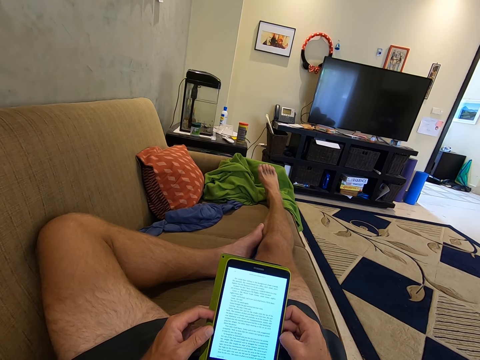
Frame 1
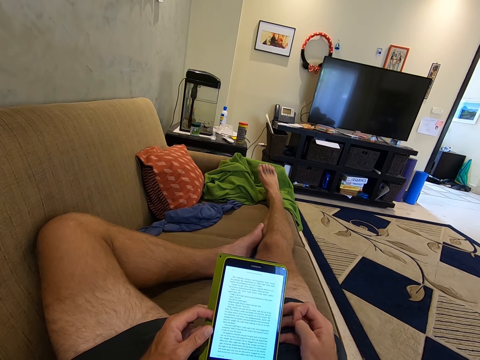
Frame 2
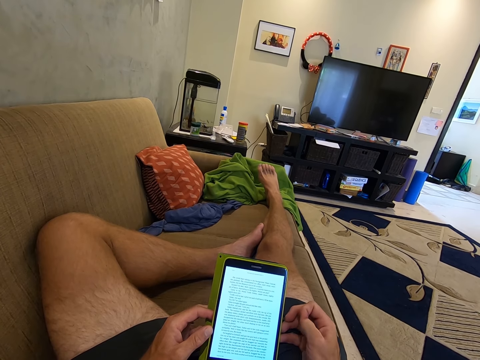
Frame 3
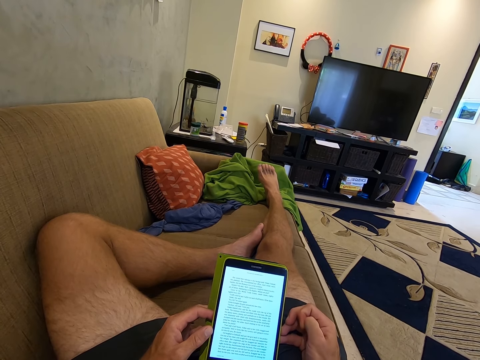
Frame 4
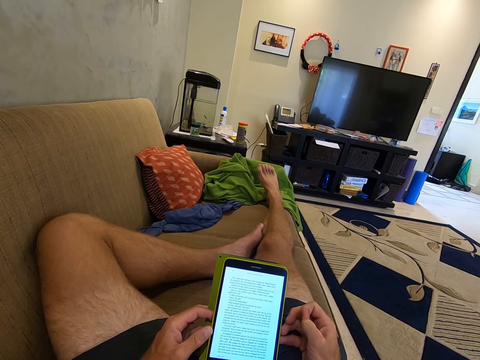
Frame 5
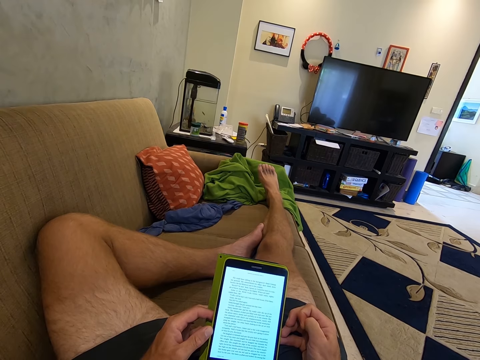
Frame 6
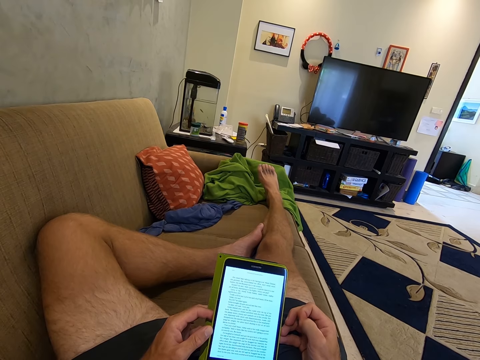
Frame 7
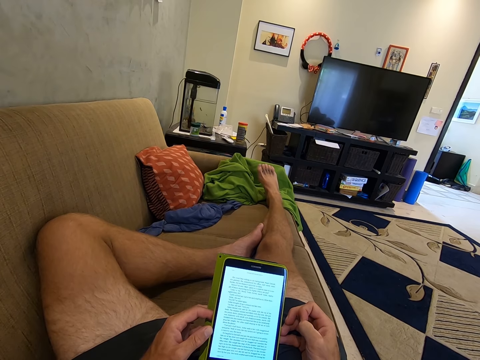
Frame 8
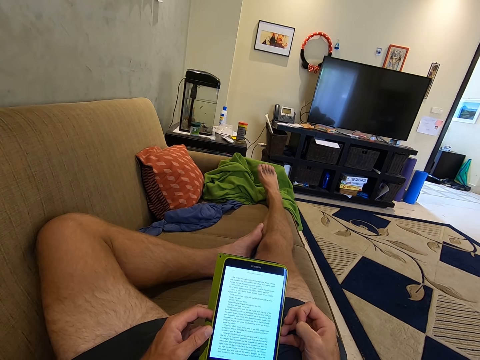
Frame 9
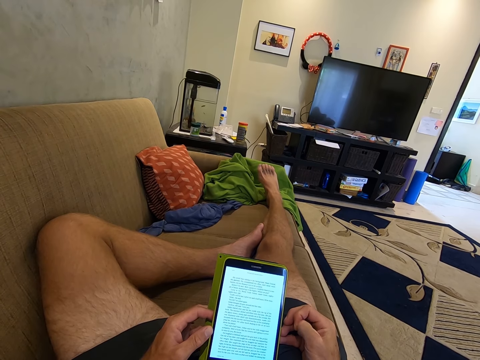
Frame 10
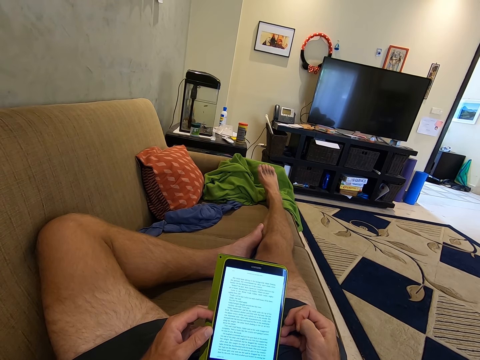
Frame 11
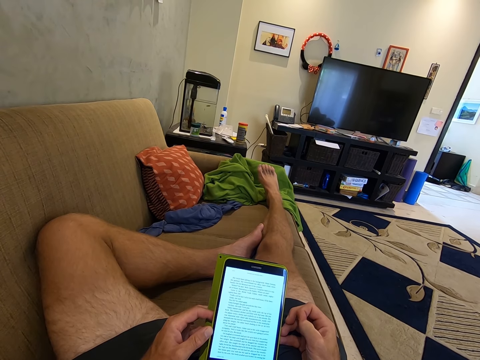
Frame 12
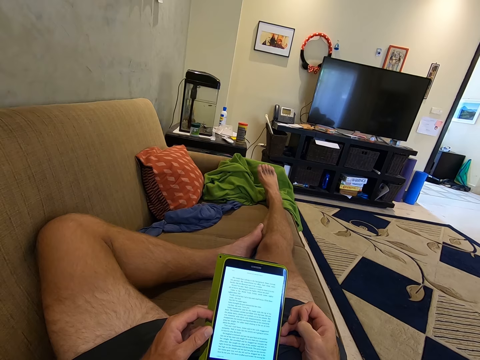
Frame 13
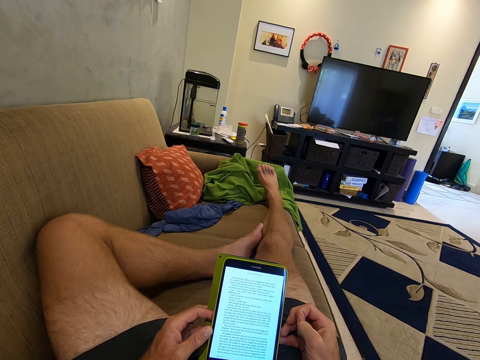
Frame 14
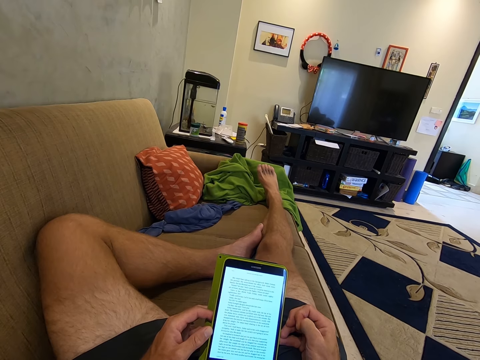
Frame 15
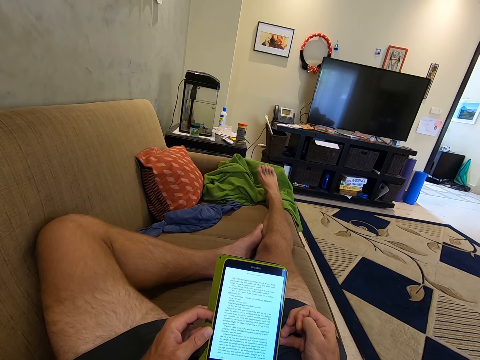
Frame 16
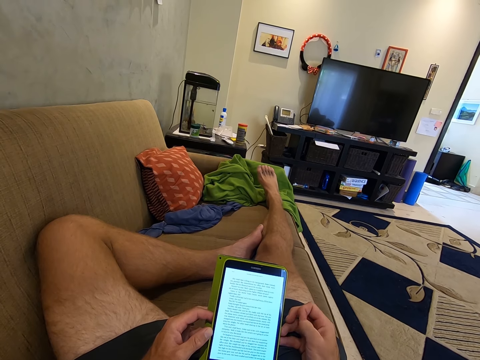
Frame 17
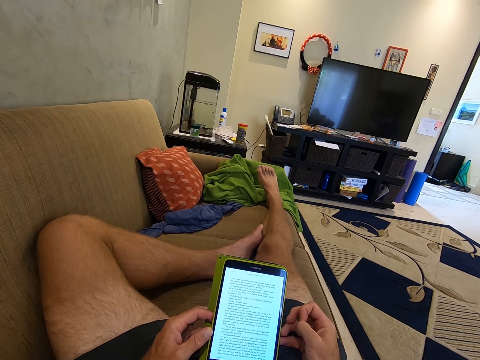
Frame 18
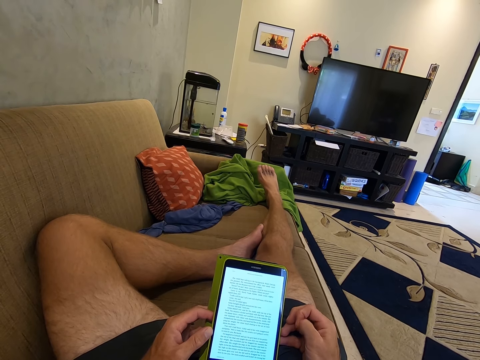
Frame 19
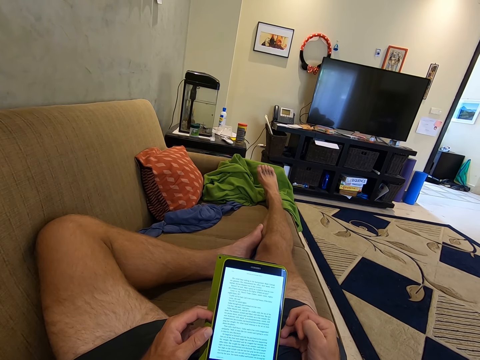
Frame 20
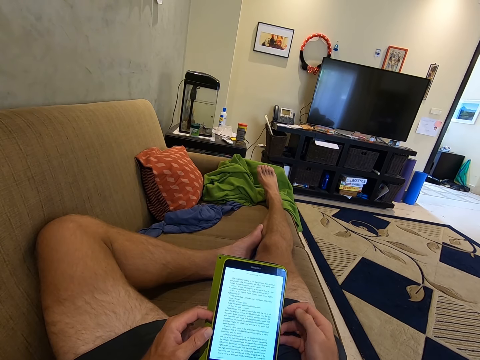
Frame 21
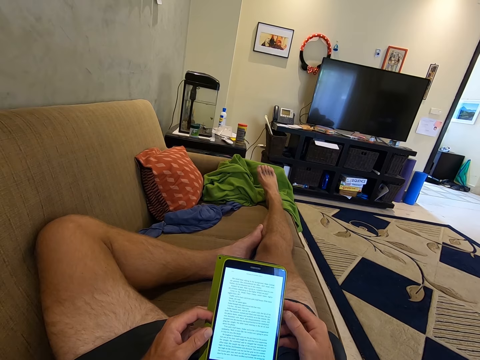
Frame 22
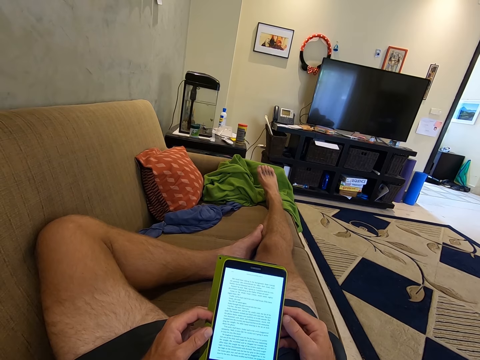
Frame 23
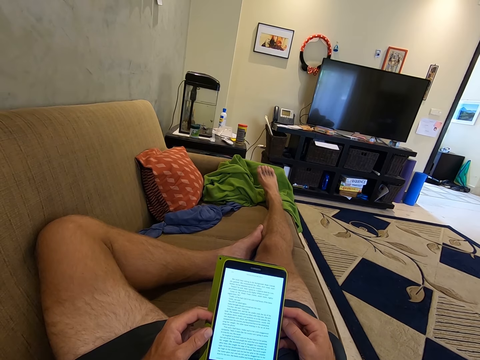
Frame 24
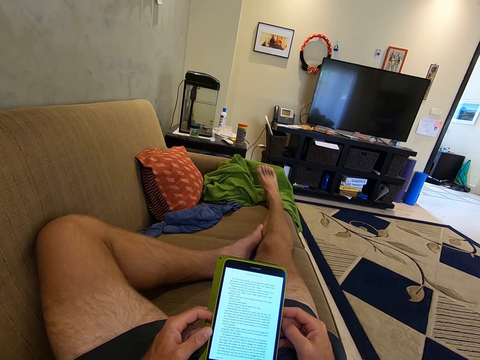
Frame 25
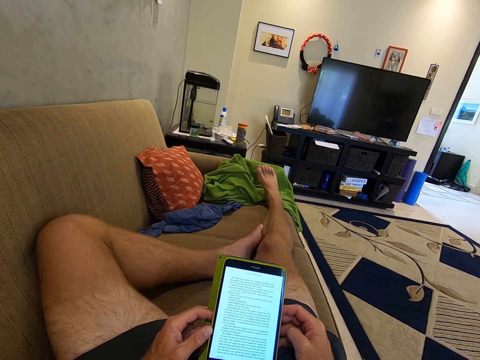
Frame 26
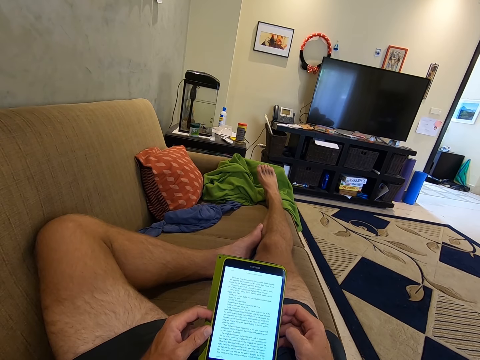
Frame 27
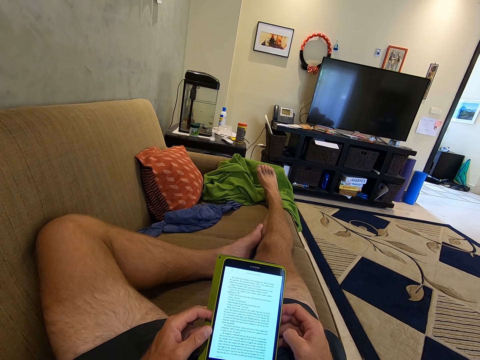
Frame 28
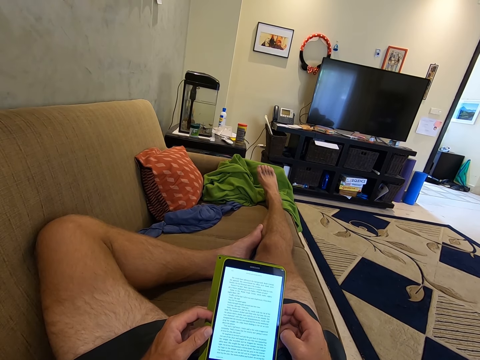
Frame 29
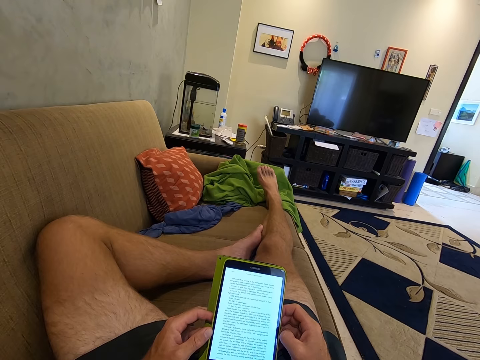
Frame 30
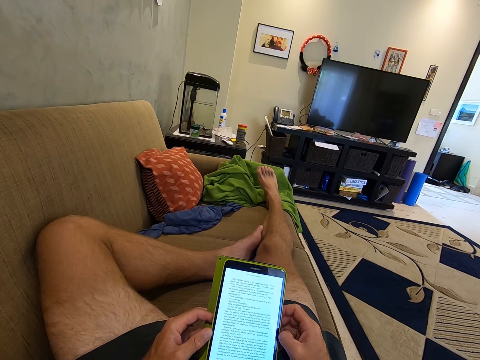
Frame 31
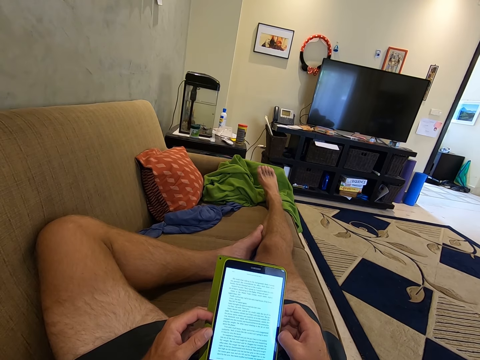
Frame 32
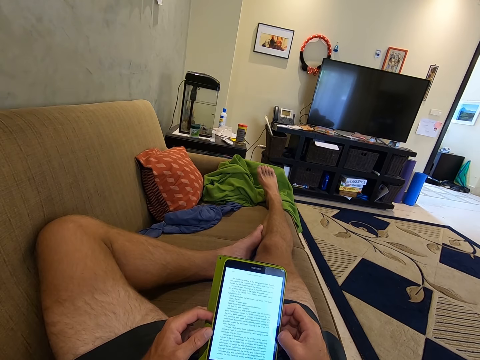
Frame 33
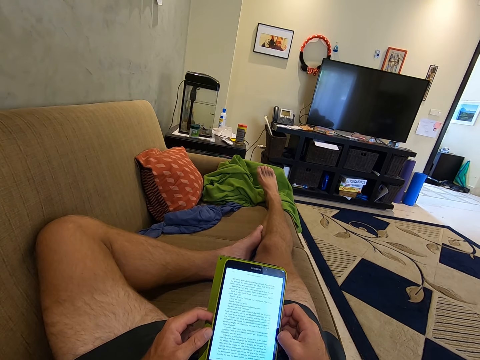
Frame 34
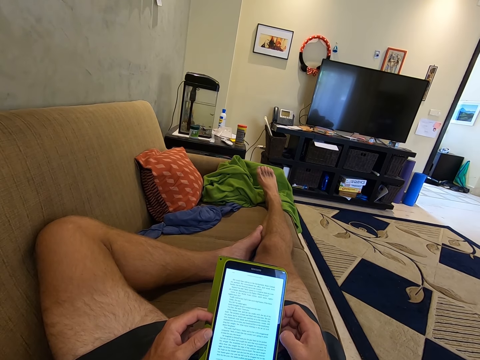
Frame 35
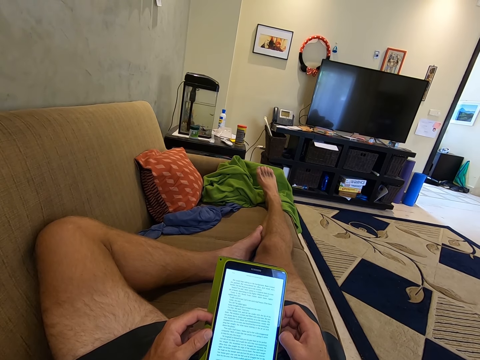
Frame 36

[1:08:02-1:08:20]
The camera wearer rubs the right finger. They hold the phone by the right hand. They look at the phone.

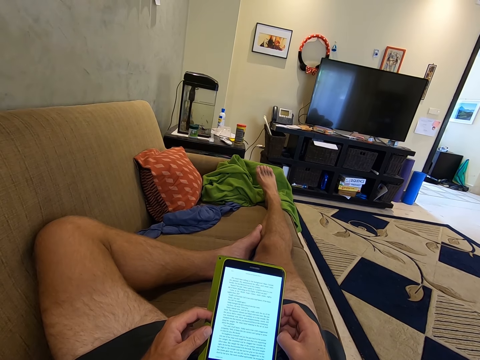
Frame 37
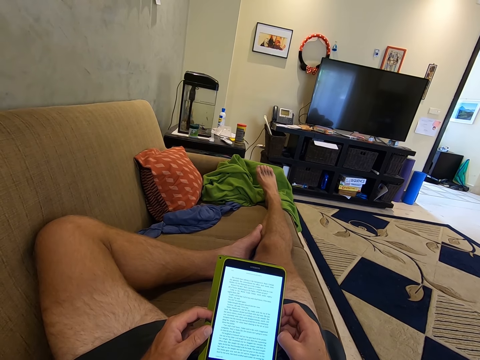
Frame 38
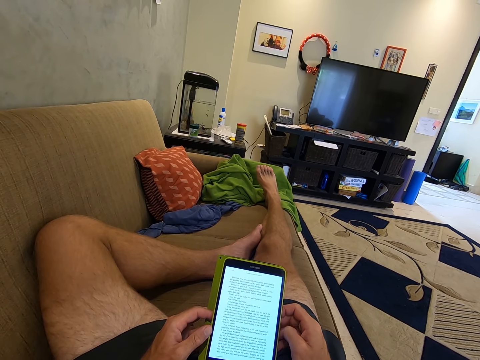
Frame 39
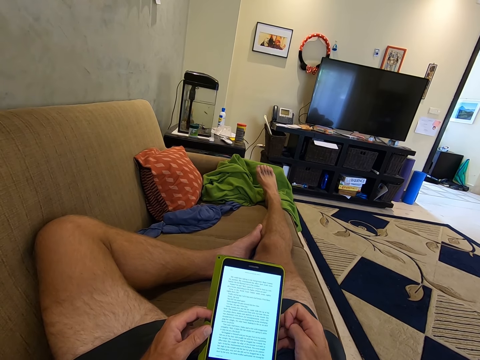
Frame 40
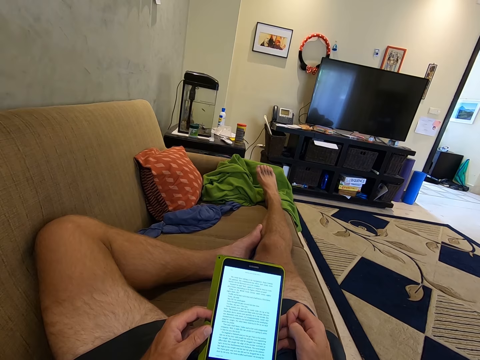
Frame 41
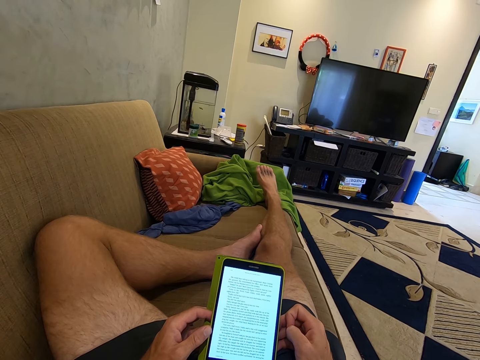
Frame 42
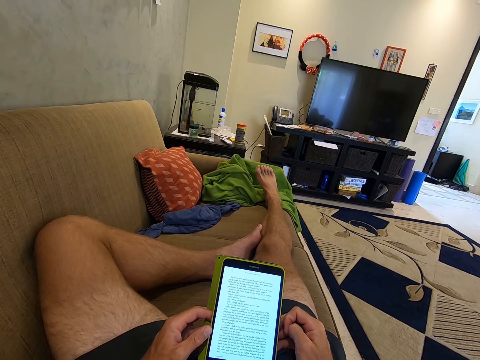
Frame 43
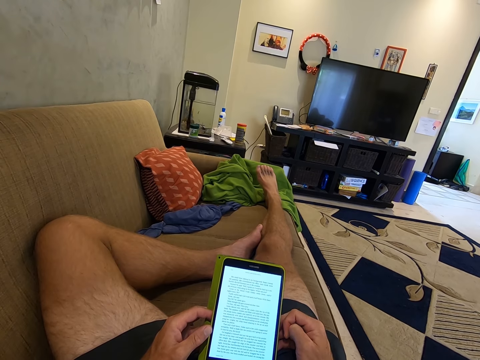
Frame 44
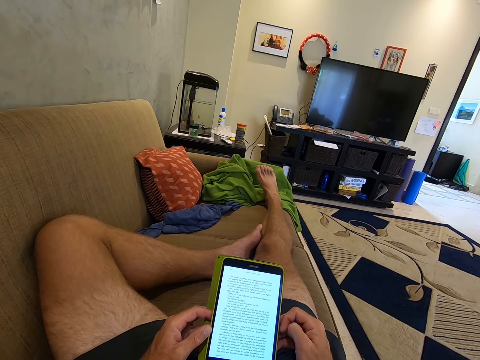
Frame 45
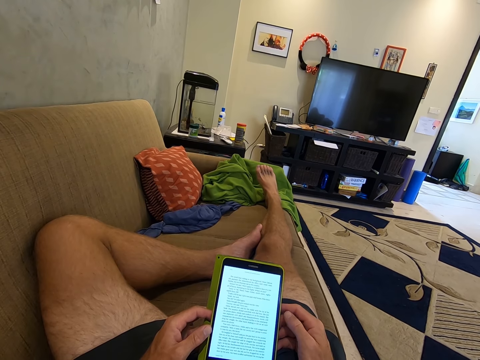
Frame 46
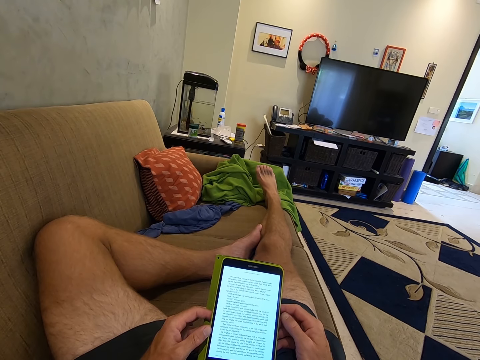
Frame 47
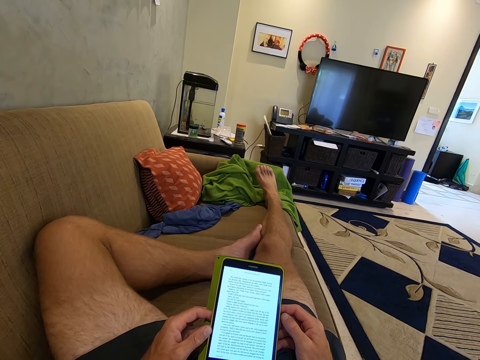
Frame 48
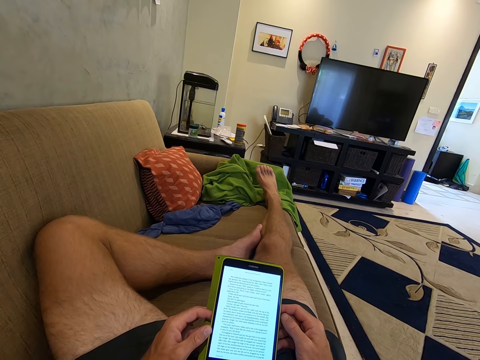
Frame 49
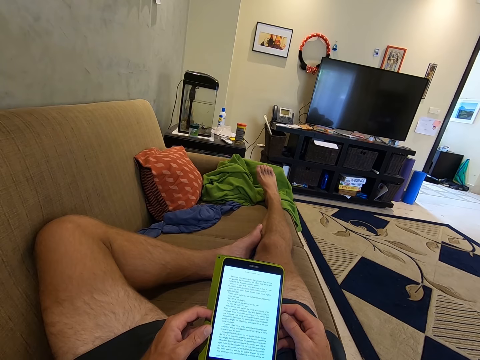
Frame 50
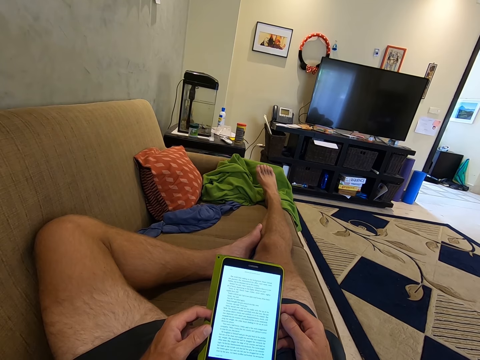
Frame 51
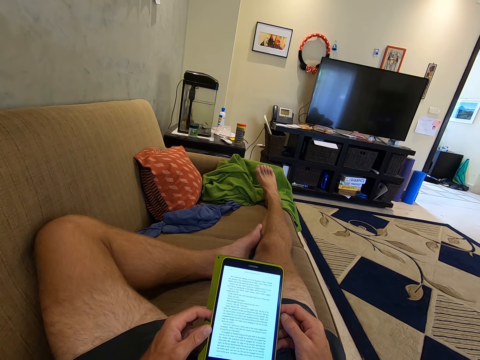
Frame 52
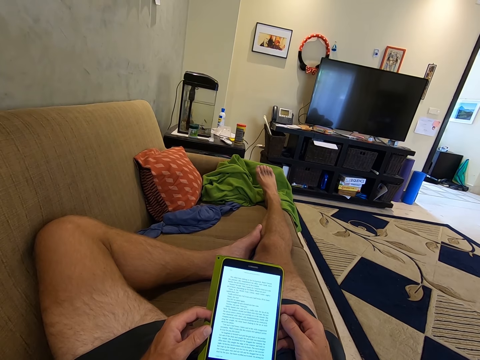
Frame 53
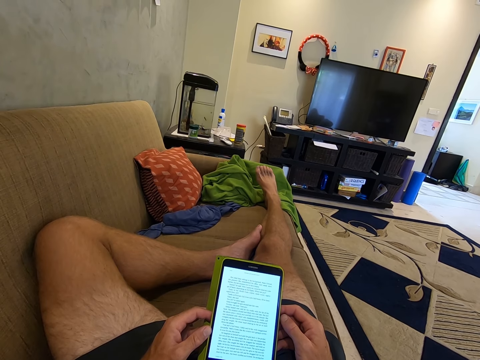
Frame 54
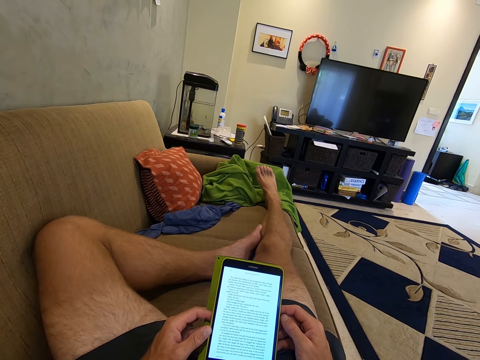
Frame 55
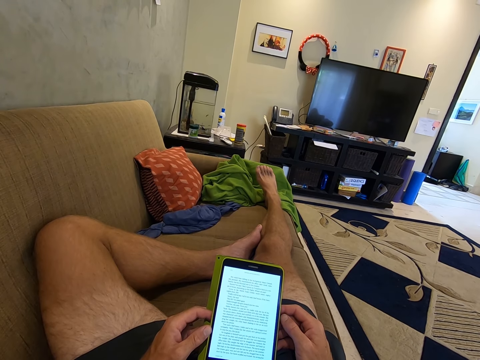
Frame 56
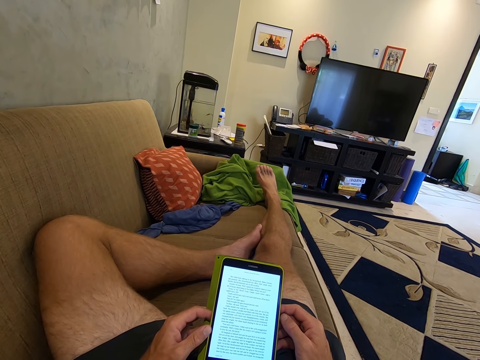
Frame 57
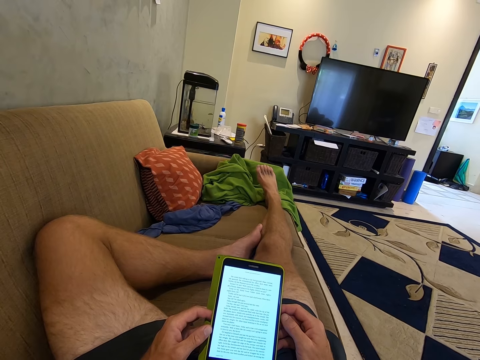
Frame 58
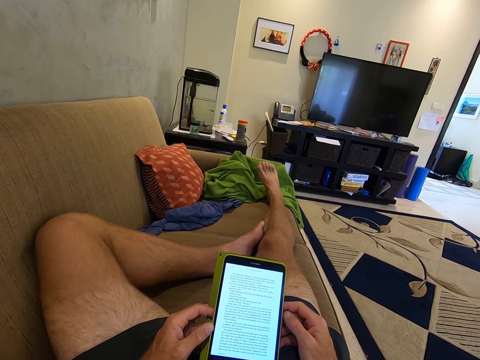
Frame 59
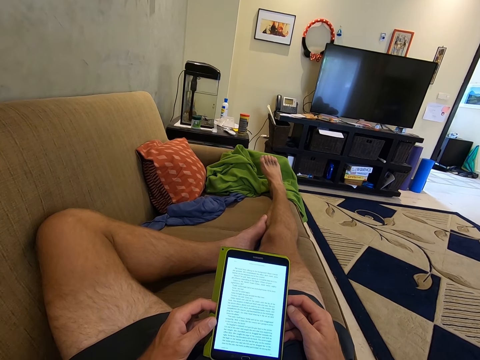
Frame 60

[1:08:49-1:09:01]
The camera wearer rubs the right finger. They hold the phone by the right hand. They look at the phone.
